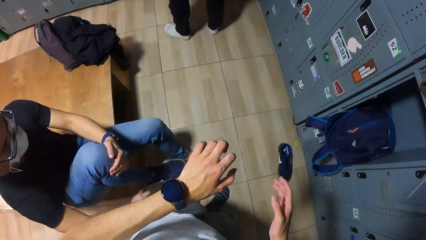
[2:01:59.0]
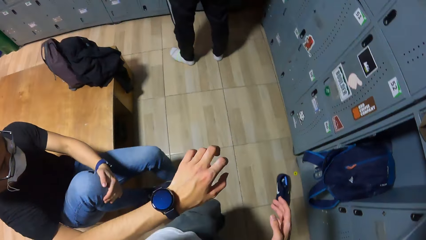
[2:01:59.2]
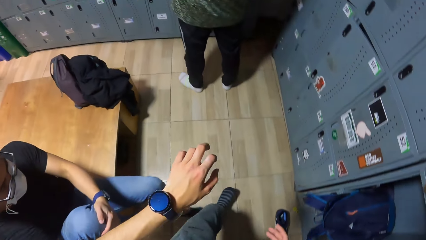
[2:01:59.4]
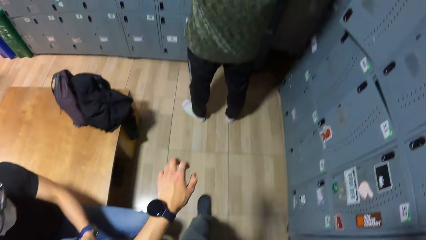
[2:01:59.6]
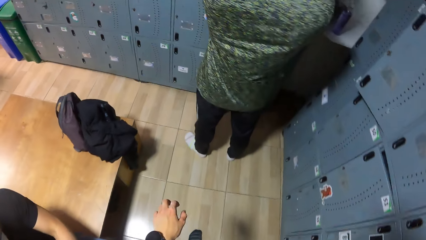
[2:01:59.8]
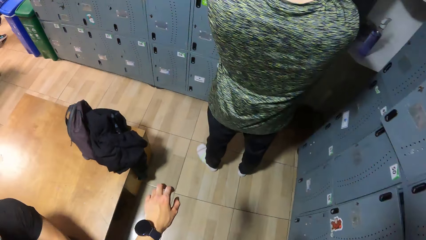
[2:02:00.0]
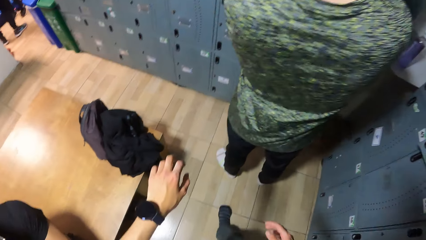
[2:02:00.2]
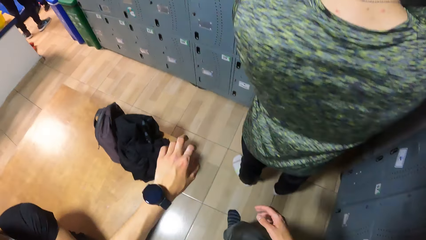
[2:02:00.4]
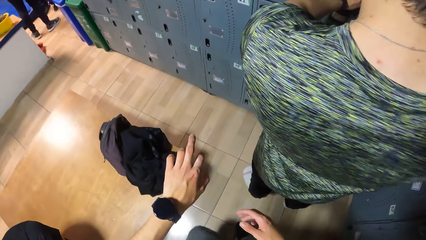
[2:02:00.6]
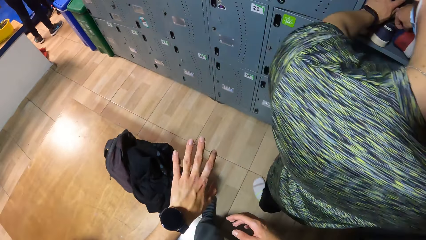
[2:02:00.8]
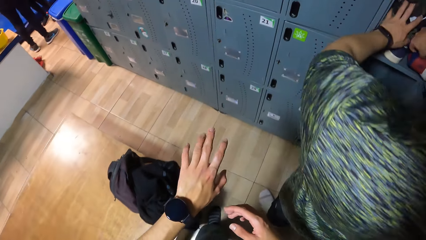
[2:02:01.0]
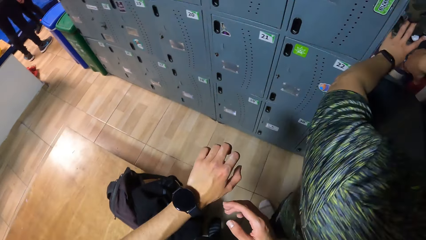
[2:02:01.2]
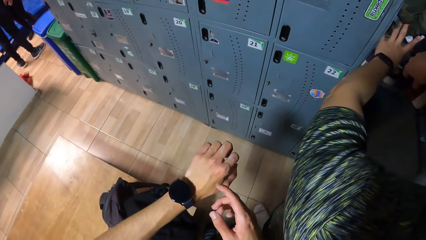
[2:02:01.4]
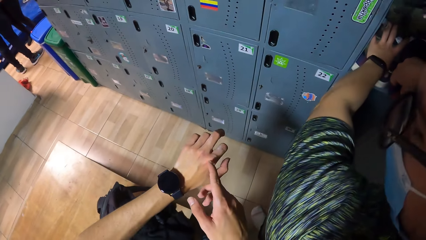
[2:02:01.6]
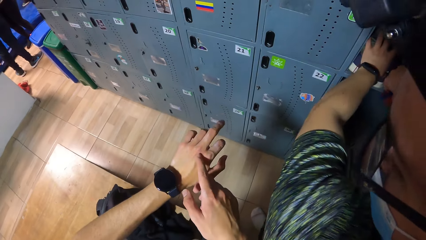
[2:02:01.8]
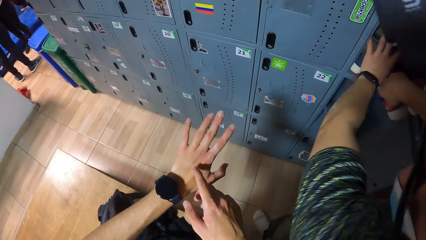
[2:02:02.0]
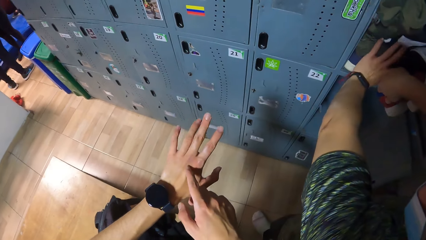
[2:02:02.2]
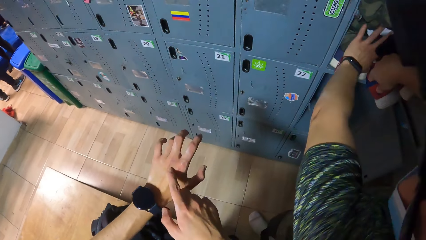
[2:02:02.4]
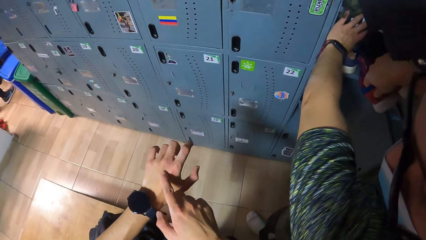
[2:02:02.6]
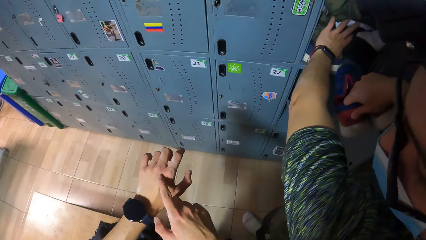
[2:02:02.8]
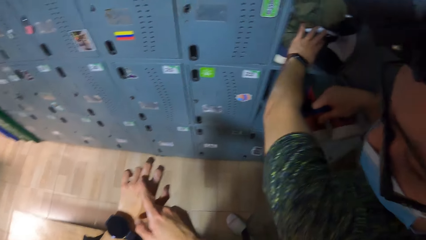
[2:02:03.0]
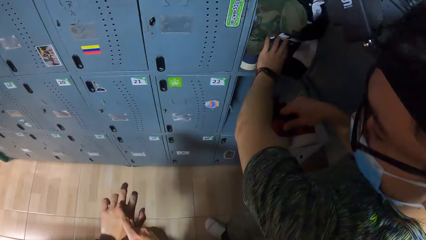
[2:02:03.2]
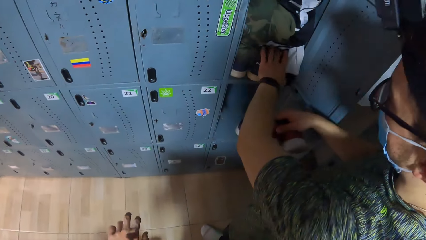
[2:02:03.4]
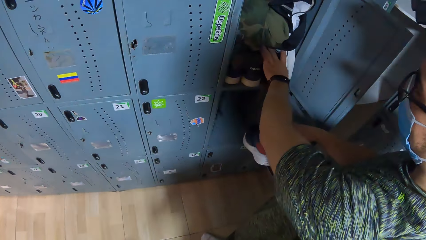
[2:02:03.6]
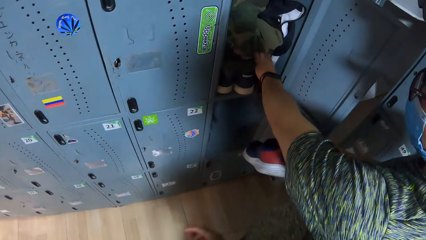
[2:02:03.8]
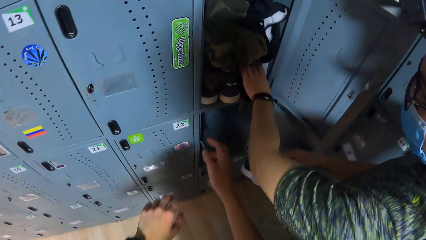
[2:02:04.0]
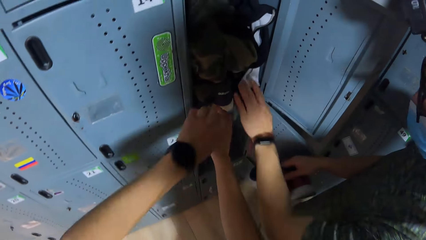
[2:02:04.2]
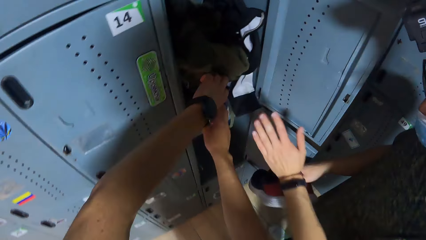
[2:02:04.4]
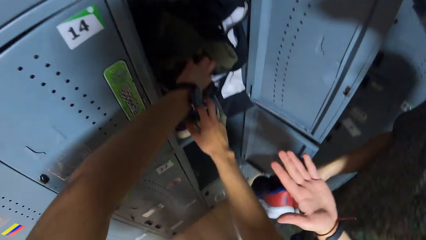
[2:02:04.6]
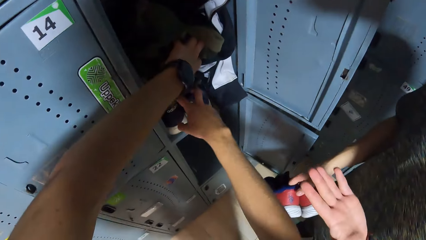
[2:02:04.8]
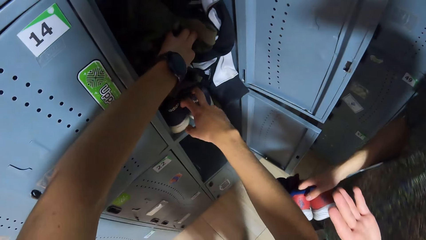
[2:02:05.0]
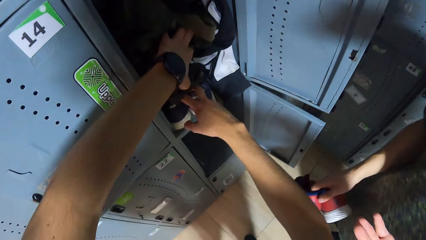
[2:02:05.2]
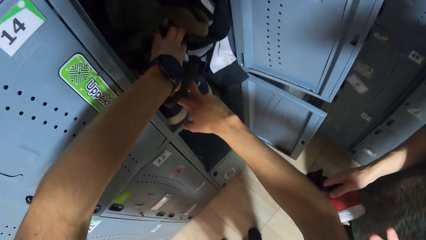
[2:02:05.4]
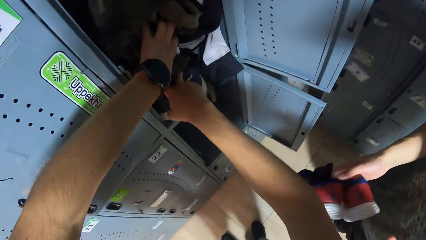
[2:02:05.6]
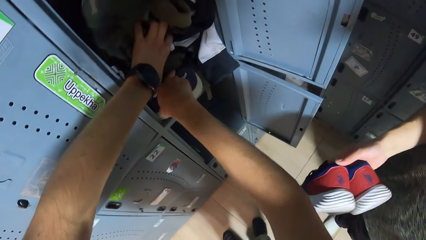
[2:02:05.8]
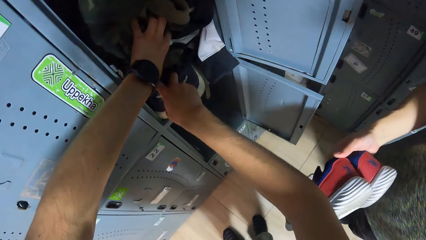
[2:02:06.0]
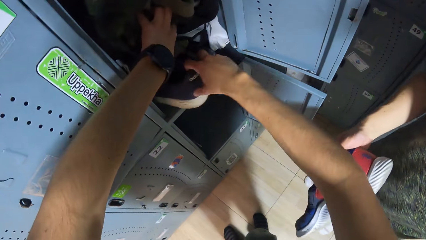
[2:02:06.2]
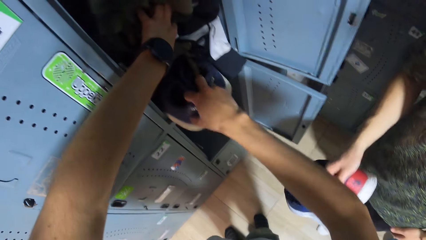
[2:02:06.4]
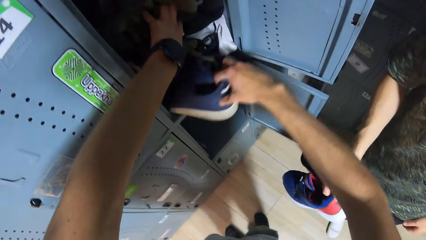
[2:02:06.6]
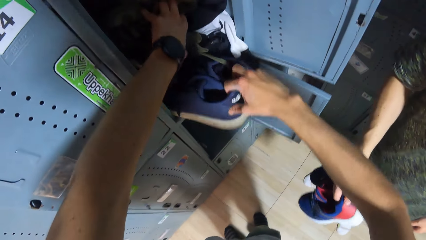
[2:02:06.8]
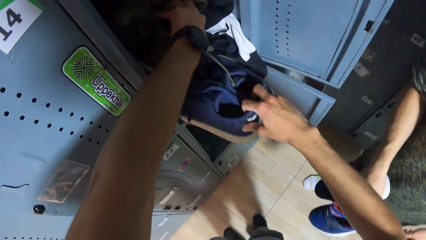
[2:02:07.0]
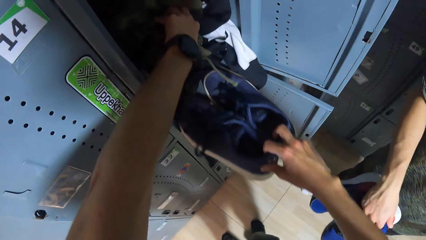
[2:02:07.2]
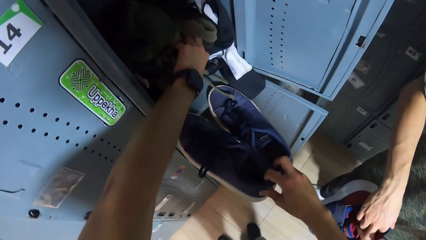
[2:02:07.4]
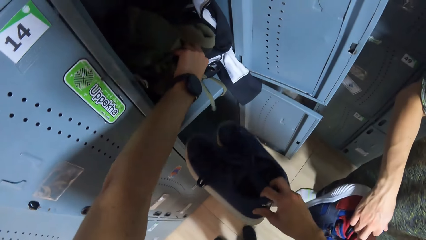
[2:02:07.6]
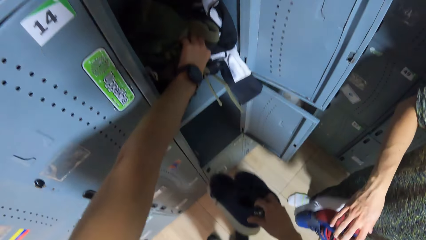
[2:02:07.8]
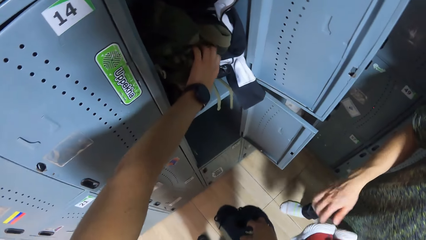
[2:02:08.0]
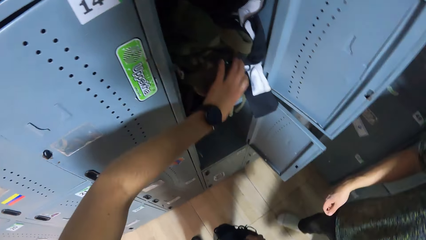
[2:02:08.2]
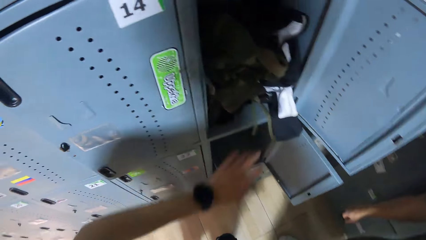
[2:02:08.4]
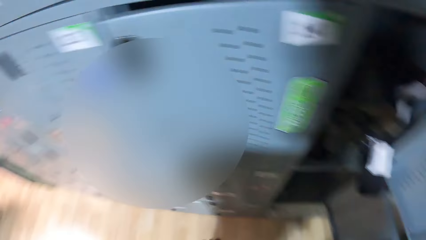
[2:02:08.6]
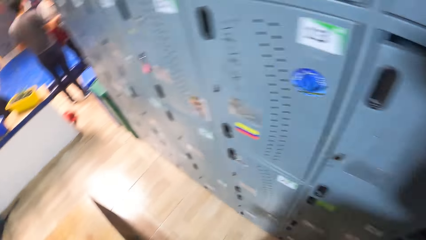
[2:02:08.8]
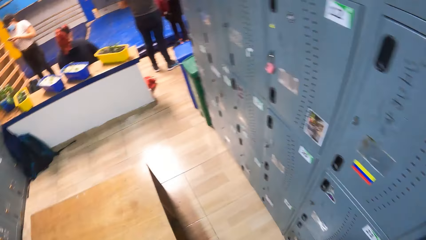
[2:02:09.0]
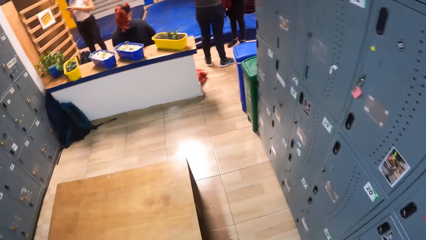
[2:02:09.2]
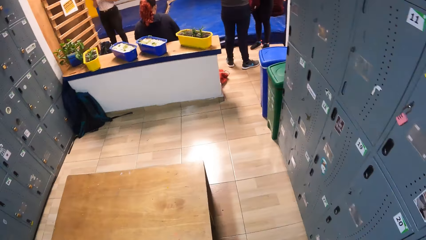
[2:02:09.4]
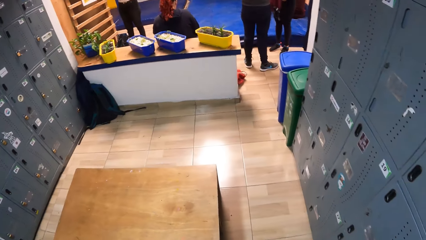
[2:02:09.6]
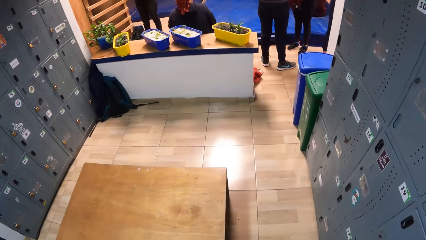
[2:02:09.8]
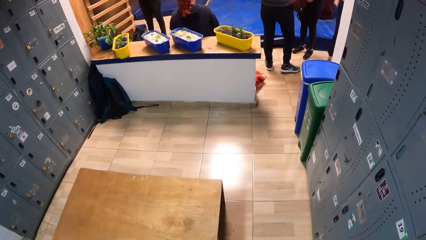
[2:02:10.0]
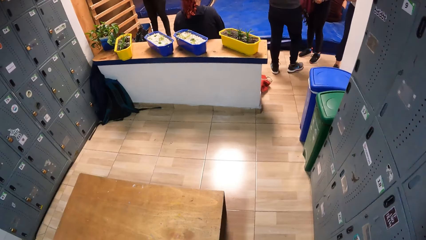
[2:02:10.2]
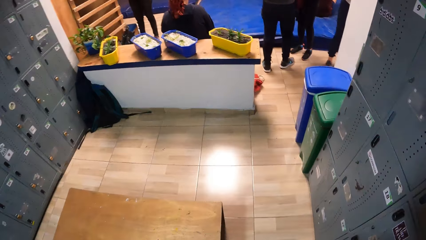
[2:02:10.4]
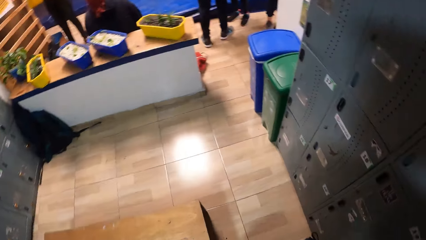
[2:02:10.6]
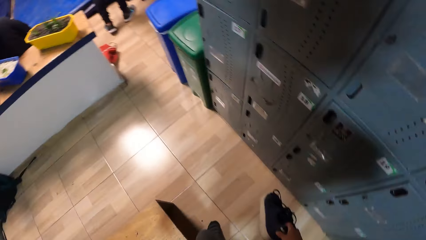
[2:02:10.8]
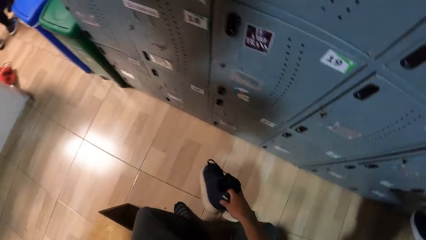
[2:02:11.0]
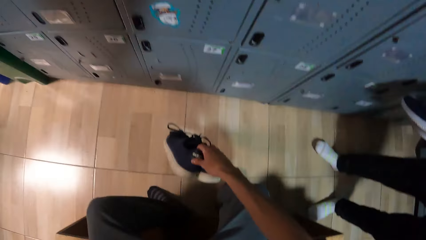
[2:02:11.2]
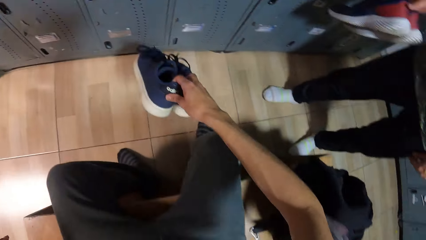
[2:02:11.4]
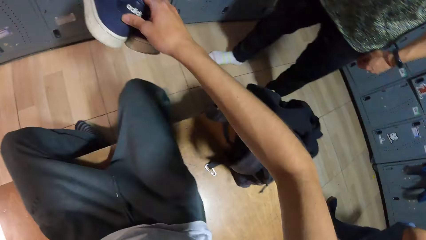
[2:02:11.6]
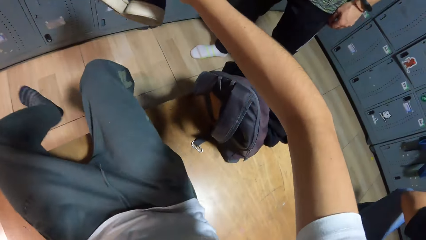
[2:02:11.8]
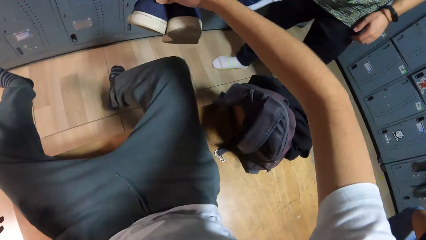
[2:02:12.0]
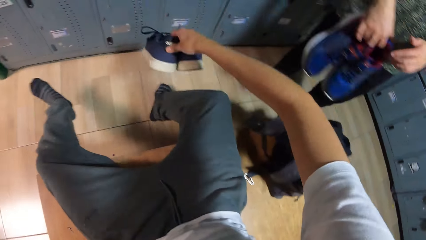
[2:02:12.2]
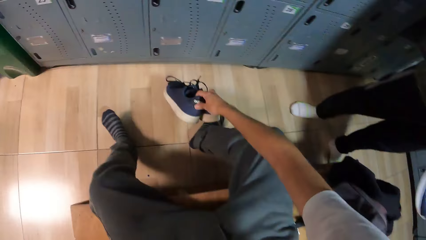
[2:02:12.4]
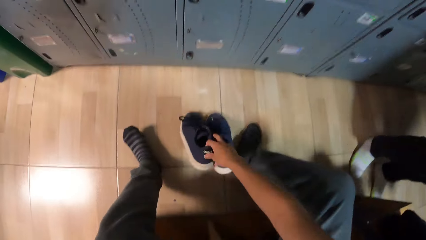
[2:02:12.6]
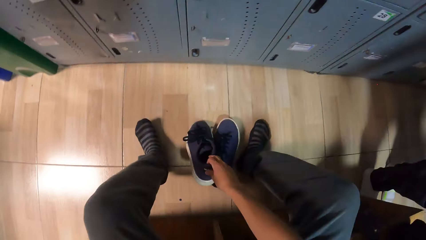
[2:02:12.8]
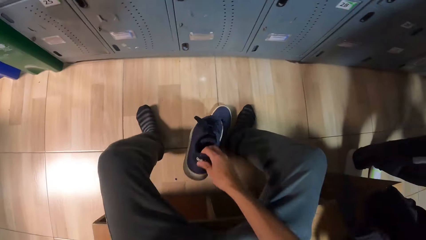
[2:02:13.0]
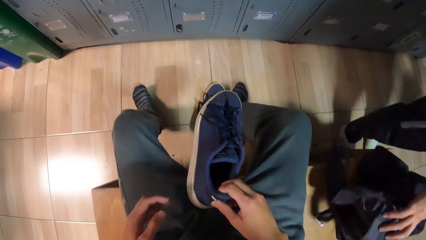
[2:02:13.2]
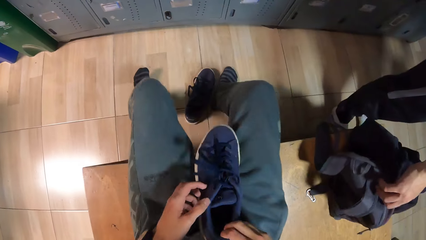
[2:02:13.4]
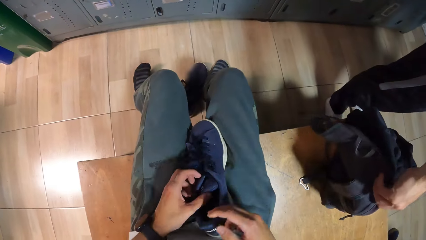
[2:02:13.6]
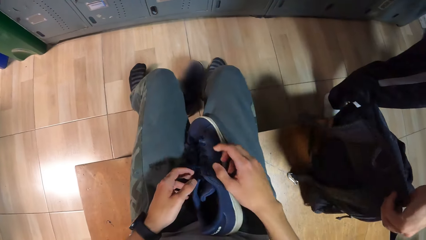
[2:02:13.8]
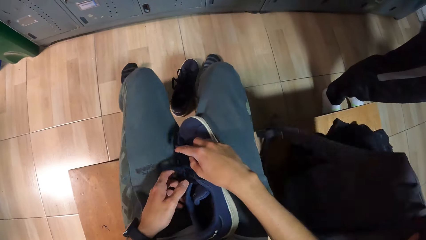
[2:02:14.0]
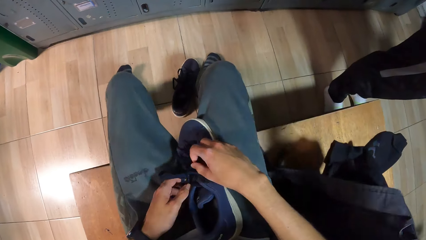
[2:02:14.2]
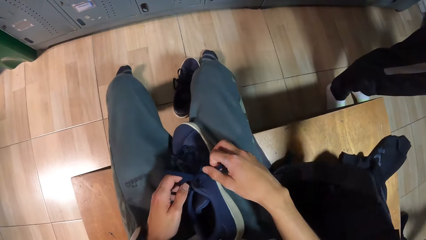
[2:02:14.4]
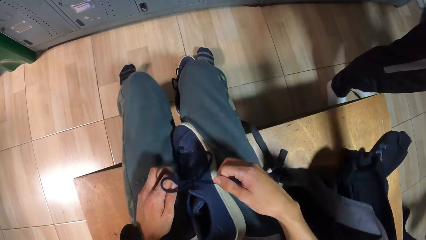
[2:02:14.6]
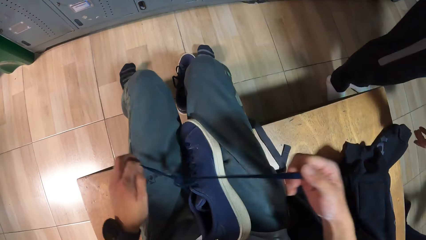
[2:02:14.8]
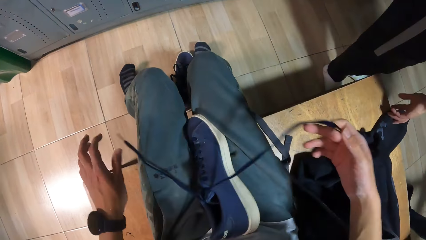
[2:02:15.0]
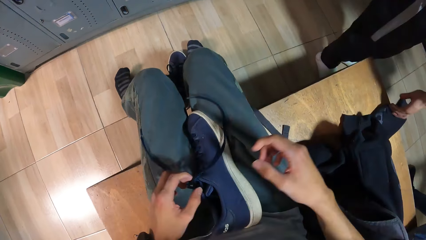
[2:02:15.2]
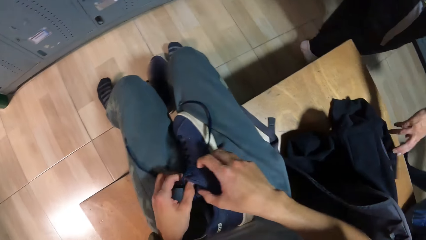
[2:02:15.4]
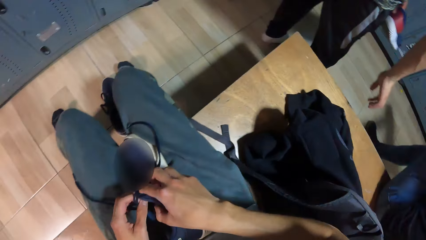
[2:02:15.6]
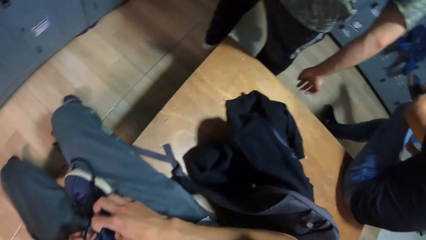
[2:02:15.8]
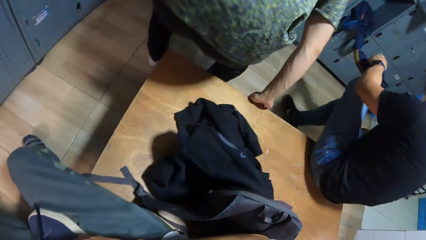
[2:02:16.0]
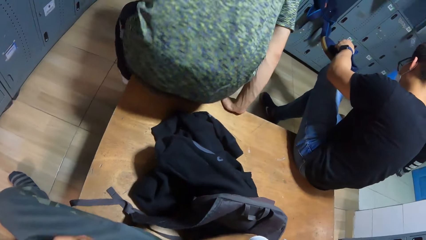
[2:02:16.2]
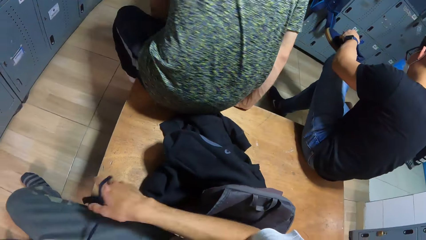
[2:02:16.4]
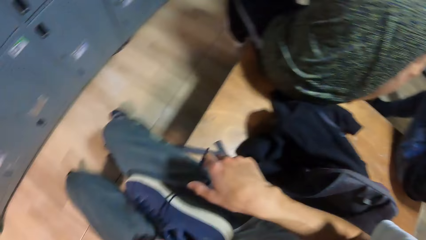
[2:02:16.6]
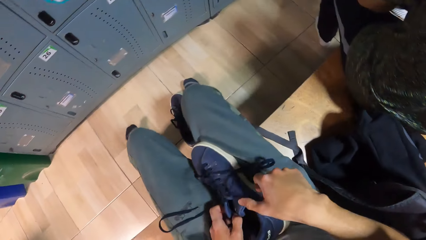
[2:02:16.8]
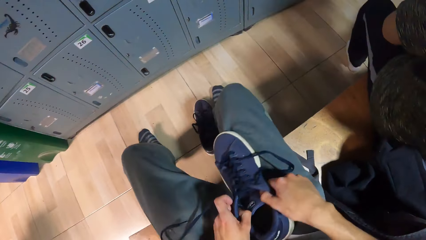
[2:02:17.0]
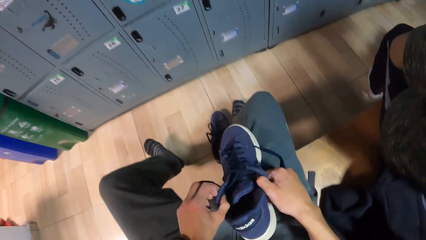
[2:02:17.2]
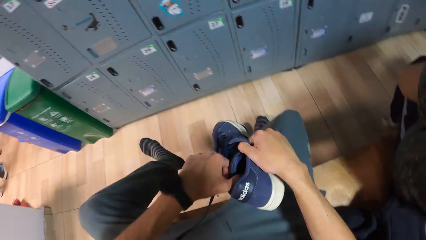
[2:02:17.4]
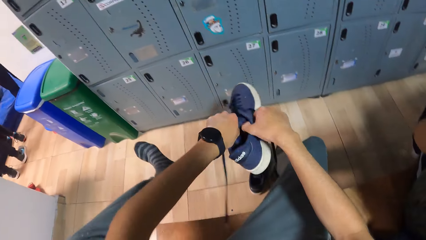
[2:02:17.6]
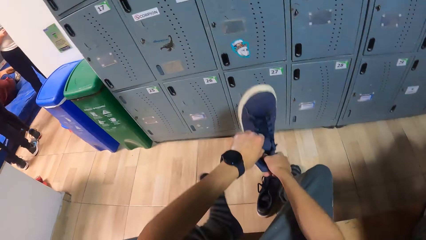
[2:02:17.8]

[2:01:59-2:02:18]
The camera wearer steps forward. A man appears. The camera wearer steps forward. Another man holds a pair of shoes in a locker with his left hand and pulls out the pair of shoes from the locker with his right hand. The camera wearer touches the vein. He pulls out a pair of shoes in the locker with his right hand. He holds clothes in the locker with his left hand. He removes his left hand from the locker. He sits on the bench. He moves the leg. He places the shoe on the floor with his right hand. He lifts the shoe with his right hand. He places the shoe on his lap. He unties the shoelace in the shoe on his lap with both hands. The other man moves a cloth on the bench with his right hand and sits on the bench with his right hand. The camera wearer picks up the shoe from his lap with both hands. He wears the shoe on his left leg with both hands.
